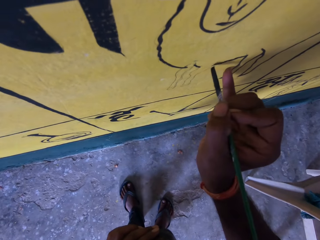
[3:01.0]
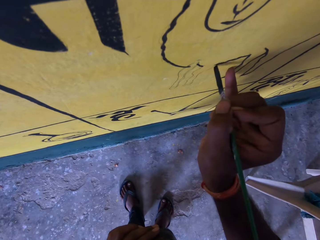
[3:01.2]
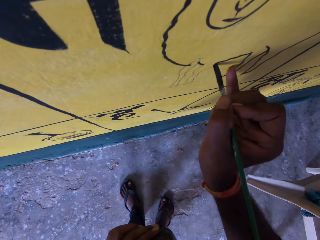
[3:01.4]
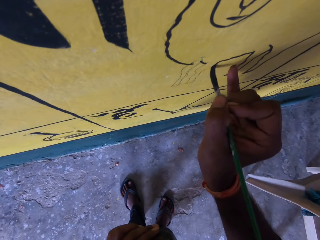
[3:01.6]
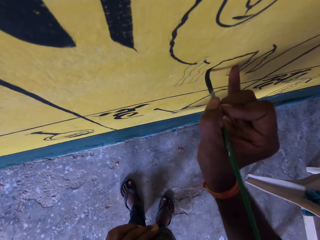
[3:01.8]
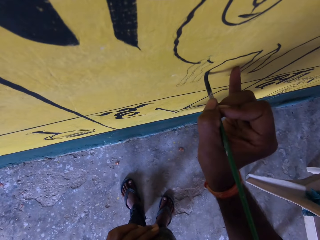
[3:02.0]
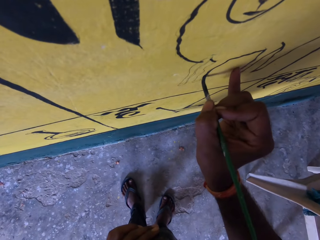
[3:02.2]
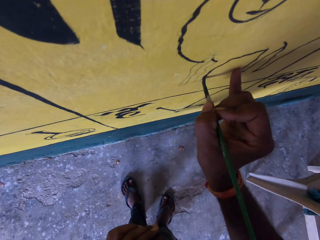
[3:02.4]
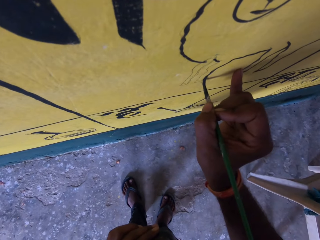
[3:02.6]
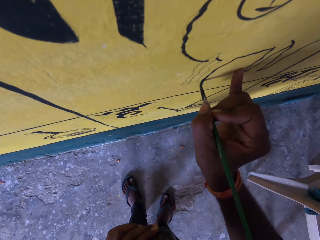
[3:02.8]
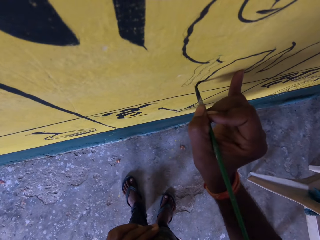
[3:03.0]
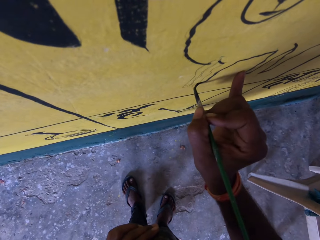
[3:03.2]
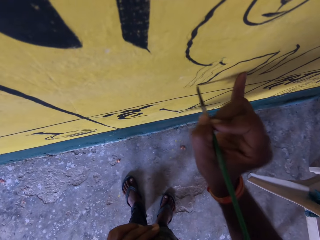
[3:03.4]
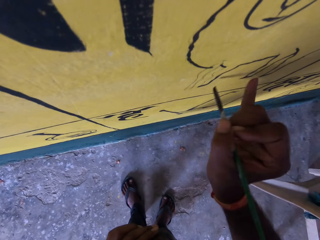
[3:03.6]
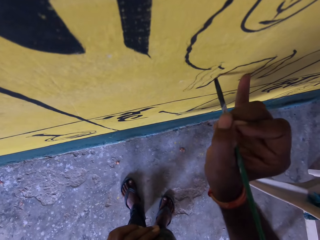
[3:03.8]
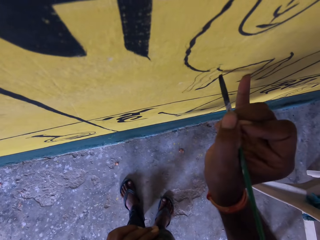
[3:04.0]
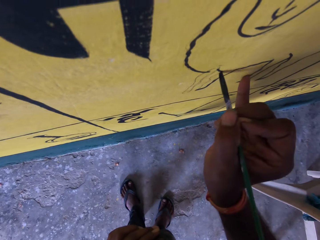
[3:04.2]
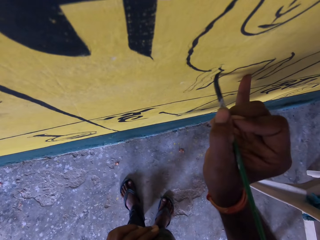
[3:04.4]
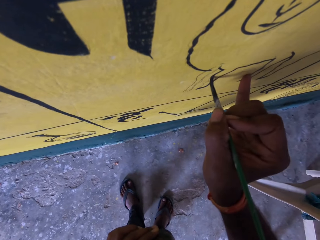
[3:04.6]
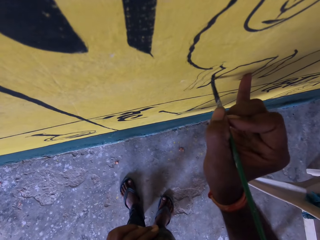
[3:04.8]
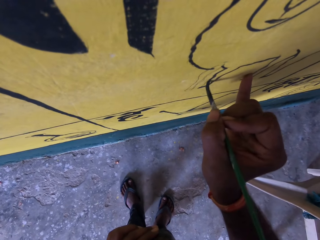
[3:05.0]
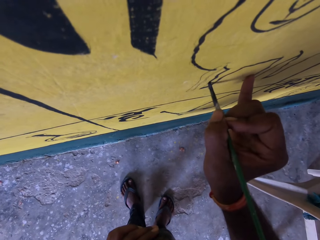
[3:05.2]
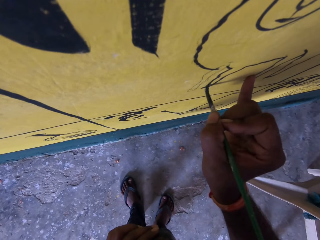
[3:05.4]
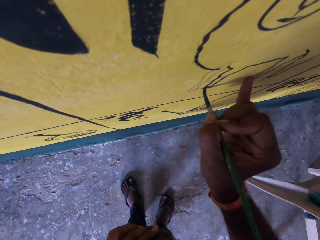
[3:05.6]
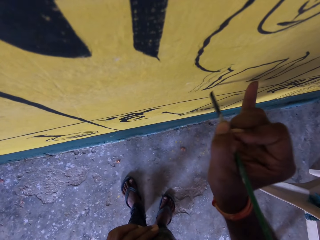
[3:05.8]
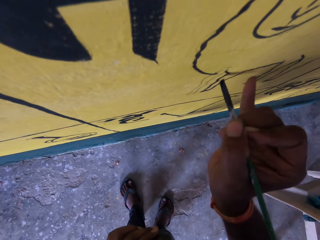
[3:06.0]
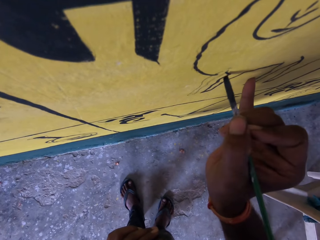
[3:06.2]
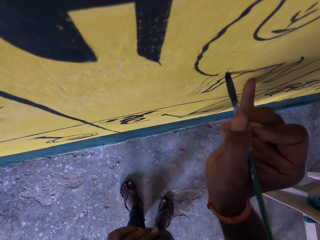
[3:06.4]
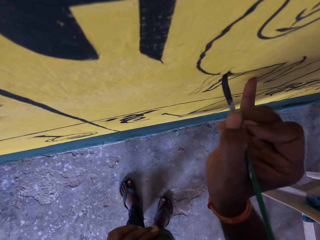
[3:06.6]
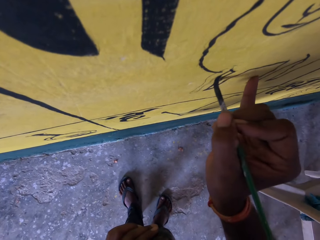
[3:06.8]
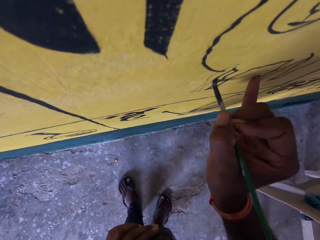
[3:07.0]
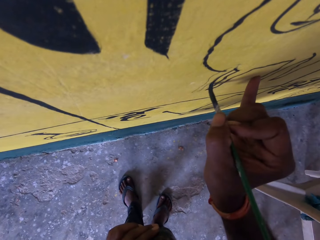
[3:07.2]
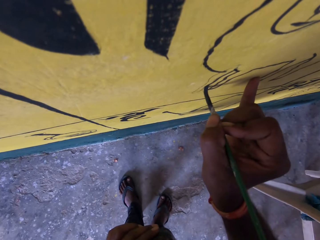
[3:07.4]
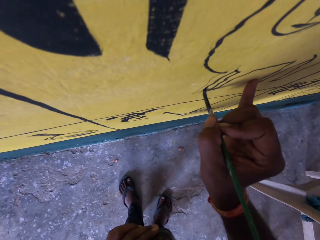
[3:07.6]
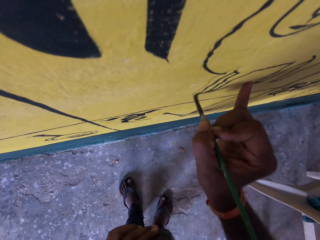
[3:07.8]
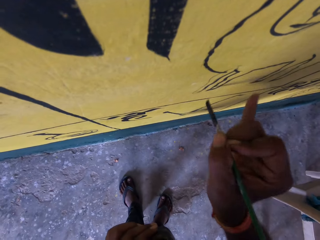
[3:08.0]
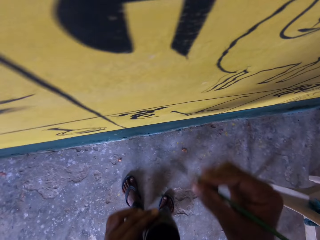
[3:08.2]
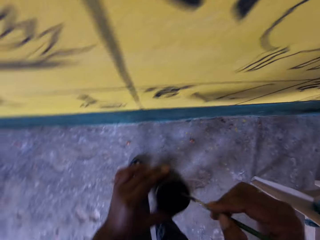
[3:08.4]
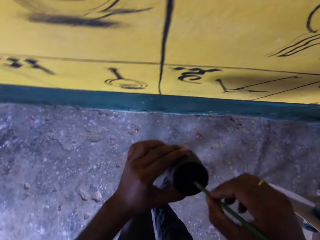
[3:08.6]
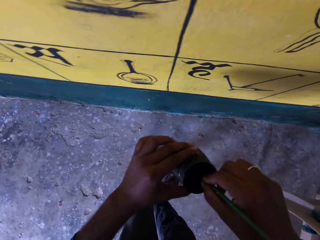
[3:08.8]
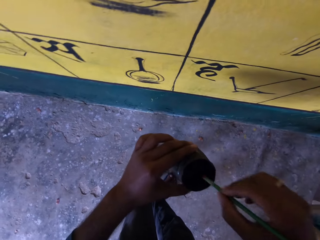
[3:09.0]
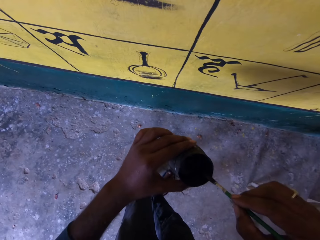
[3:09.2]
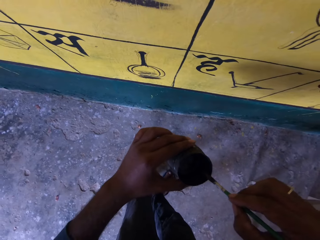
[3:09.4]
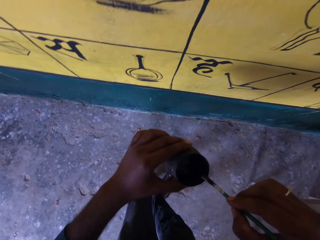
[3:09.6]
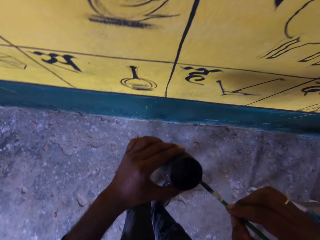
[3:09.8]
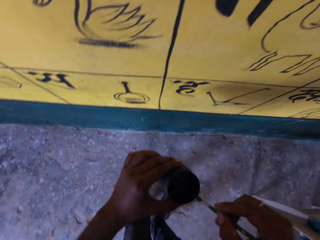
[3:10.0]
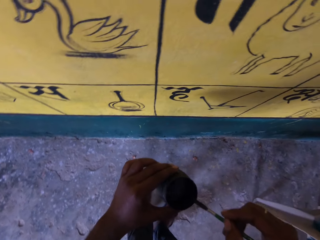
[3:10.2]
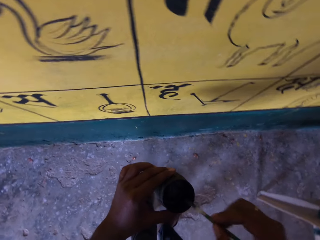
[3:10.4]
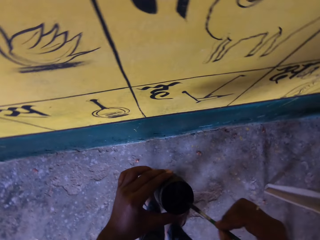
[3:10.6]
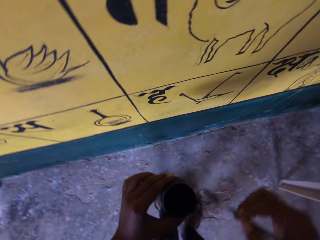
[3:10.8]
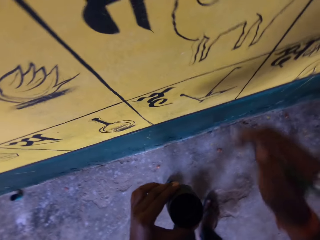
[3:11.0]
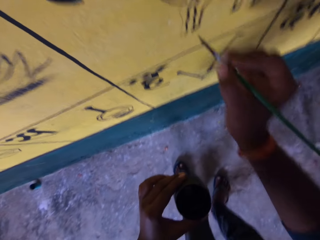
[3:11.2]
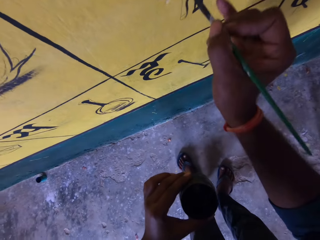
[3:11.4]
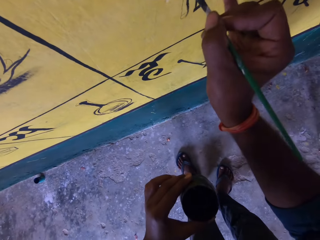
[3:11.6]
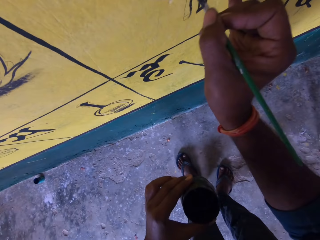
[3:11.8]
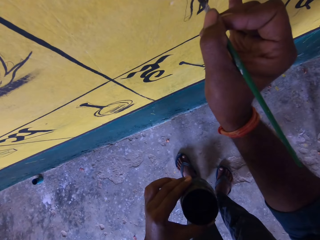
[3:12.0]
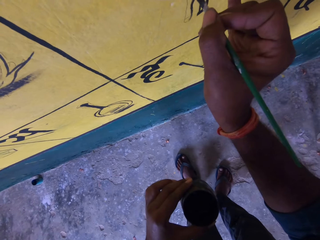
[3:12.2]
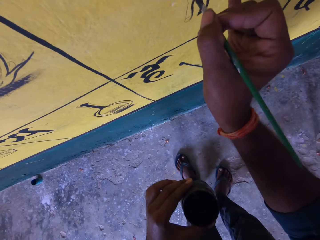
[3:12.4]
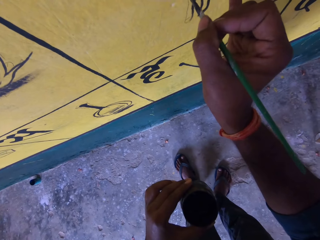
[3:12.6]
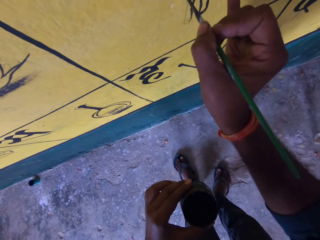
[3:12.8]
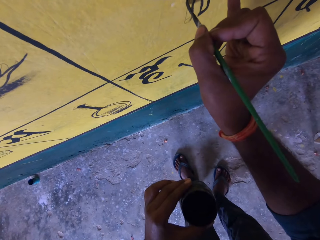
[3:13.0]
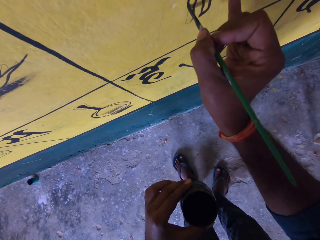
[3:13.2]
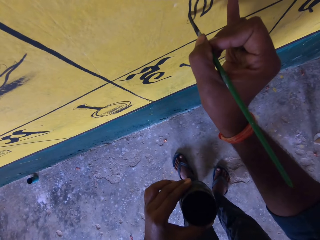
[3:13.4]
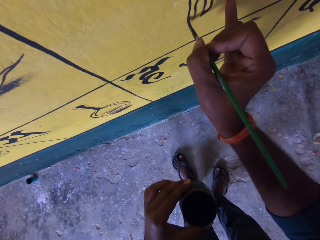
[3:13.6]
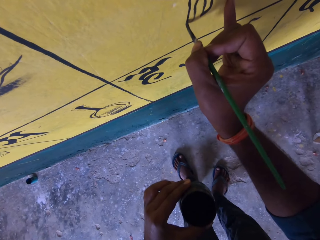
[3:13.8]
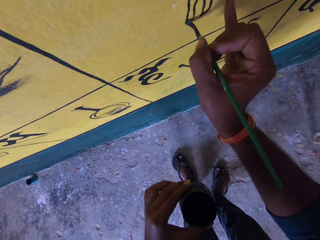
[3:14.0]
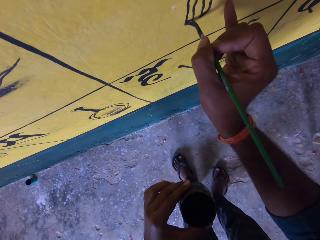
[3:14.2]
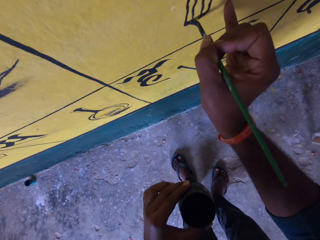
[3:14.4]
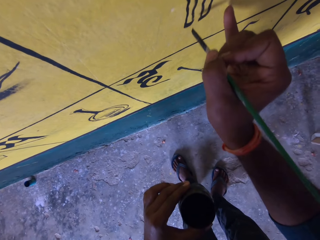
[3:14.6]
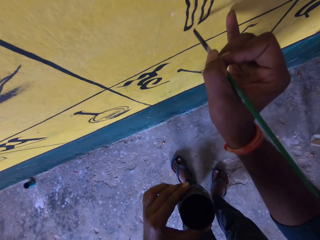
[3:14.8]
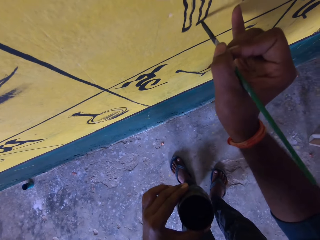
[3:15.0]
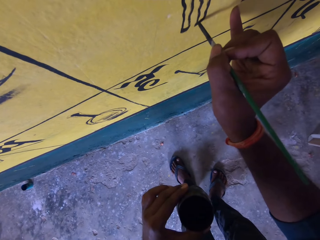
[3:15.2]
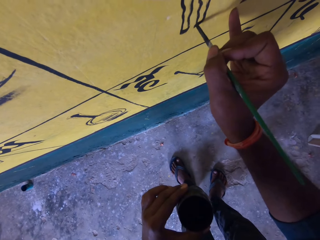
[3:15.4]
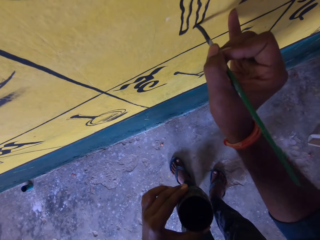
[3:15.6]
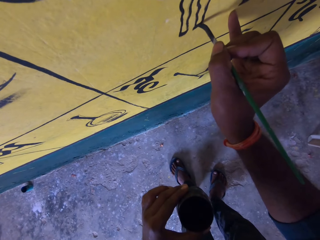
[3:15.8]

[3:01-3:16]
The camera wearer removes the paint brush from the paint board. They dip the paint brush in the paint can, wipe the paint brush on the edge of the paint can and paint the paint board with the paint brush. They draw on the wall.

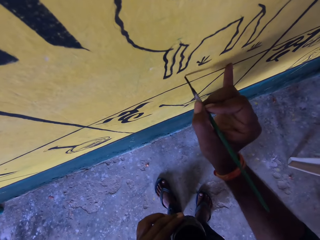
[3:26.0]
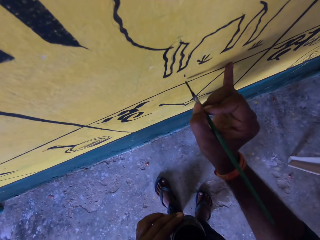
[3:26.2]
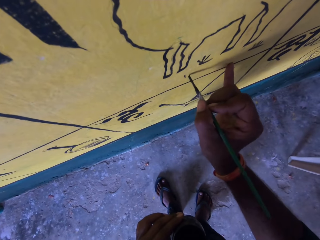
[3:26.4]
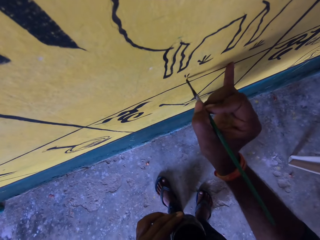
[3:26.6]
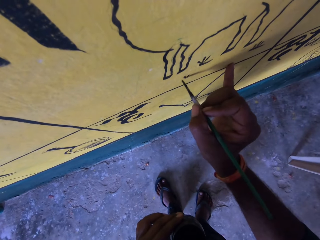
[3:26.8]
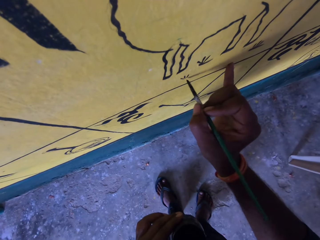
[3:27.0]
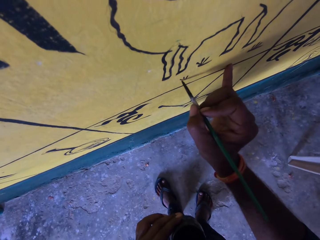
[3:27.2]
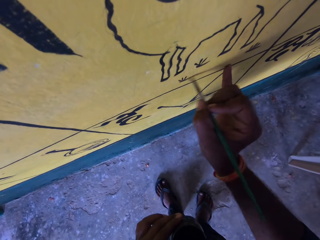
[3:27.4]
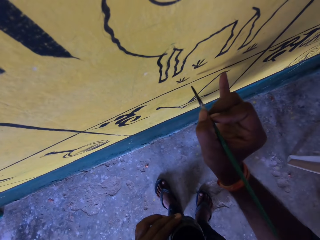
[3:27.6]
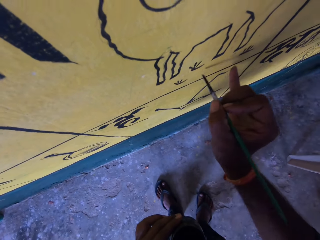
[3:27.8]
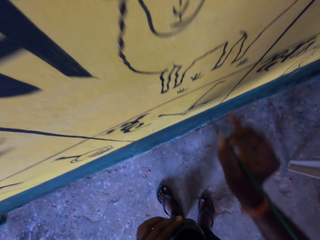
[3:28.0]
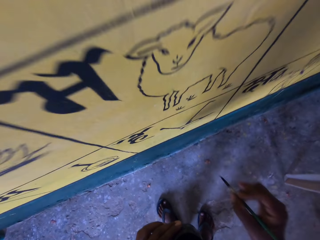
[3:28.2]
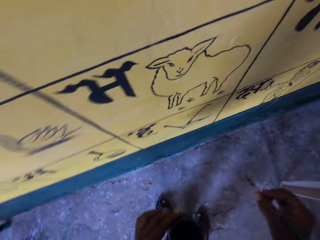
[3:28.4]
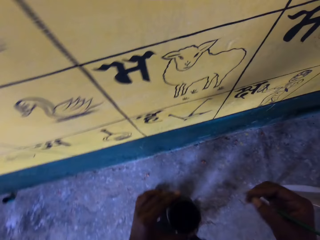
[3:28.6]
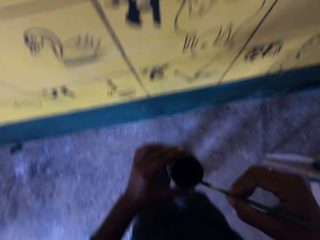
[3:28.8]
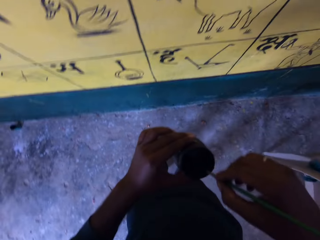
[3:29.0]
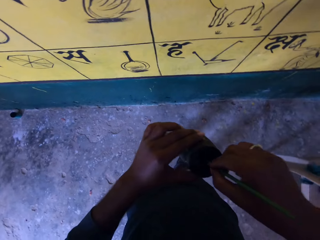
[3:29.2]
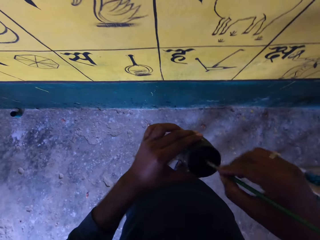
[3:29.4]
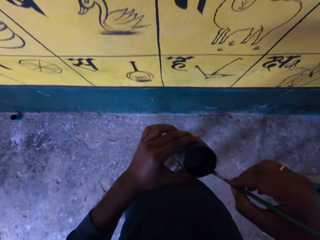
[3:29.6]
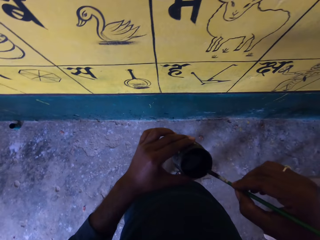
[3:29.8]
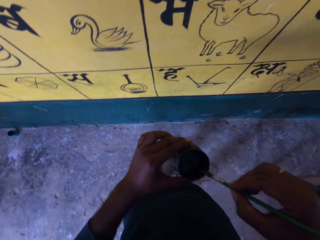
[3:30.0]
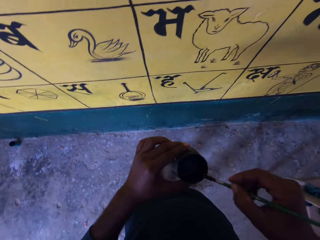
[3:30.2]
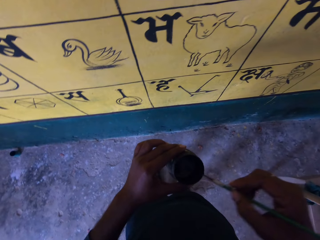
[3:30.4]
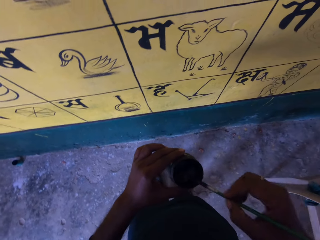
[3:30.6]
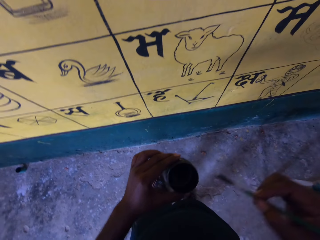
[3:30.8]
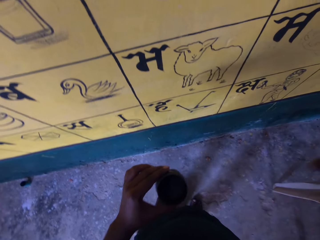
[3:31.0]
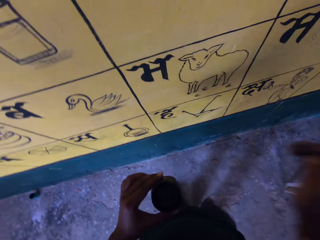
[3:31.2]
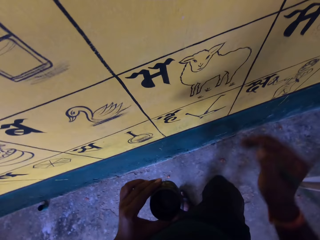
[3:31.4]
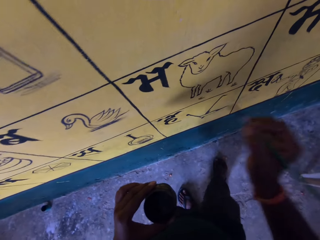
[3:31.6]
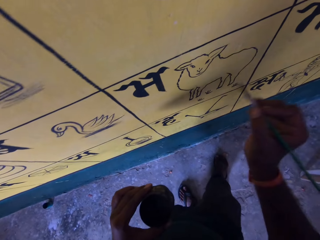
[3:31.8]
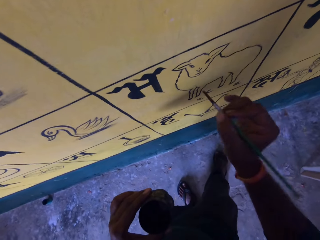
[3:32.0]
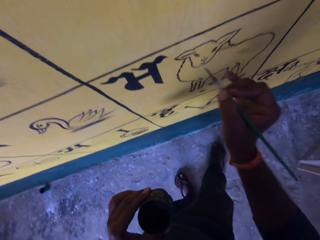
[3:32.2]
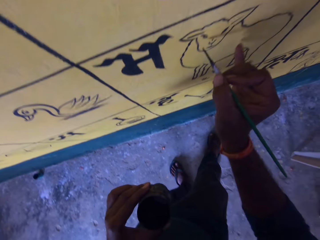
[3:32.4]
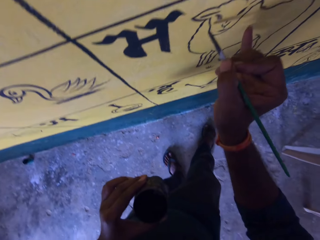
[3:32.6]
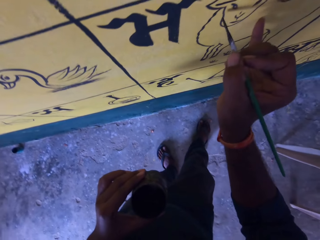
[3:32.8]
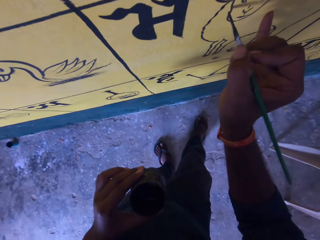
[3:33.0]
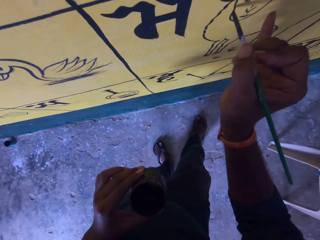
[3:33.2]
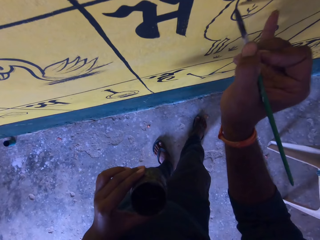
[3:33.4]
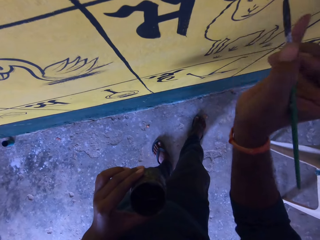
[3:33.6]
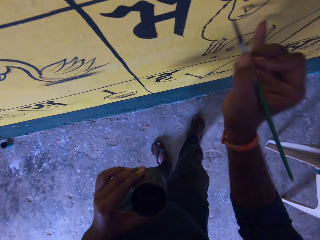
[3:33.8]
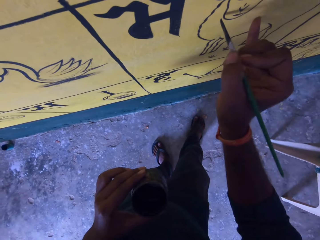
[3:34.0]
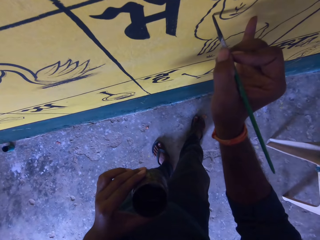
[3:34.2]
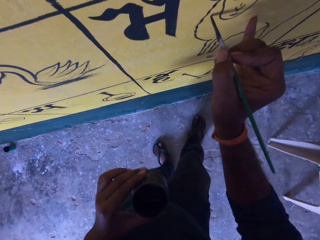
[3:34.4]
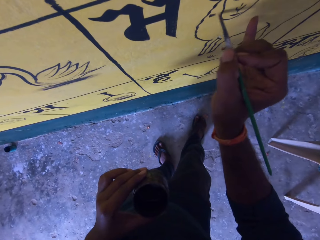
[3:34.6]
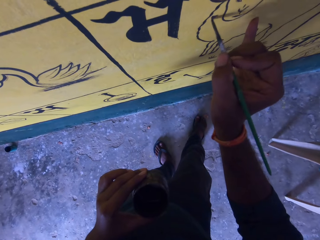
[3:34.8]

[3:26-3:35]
The camera wearer removes the paint brush from the paint board. They dip the paint brush in the paint can and wipe the paint brush on the edge of the paint can. They draw on the wall. They paint the paint board with the paint brush.
